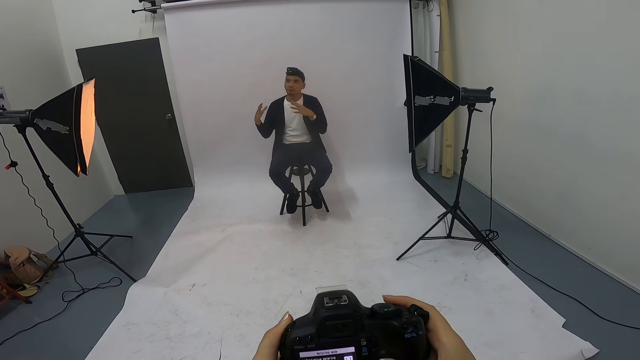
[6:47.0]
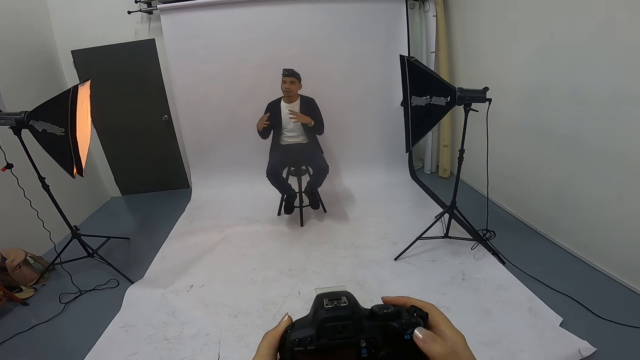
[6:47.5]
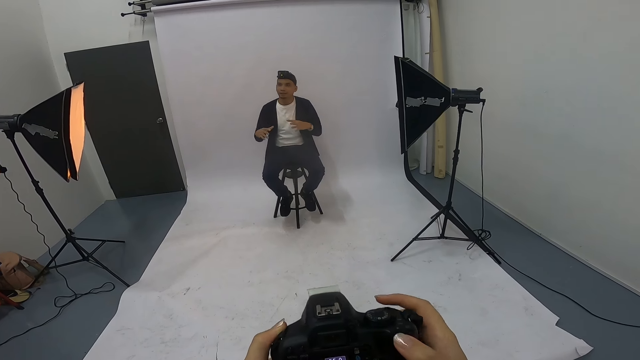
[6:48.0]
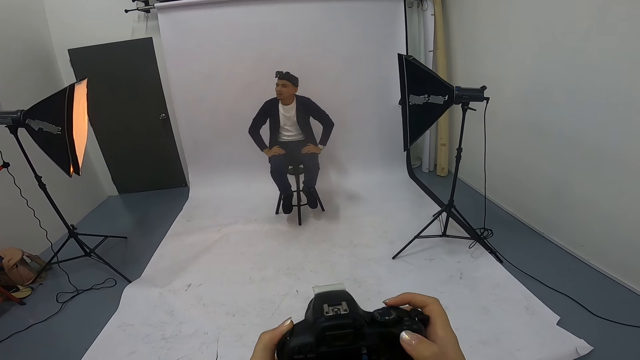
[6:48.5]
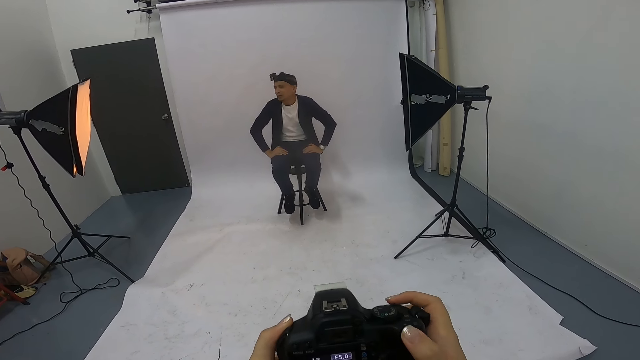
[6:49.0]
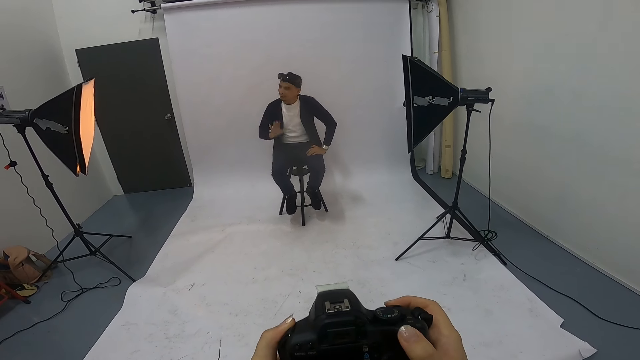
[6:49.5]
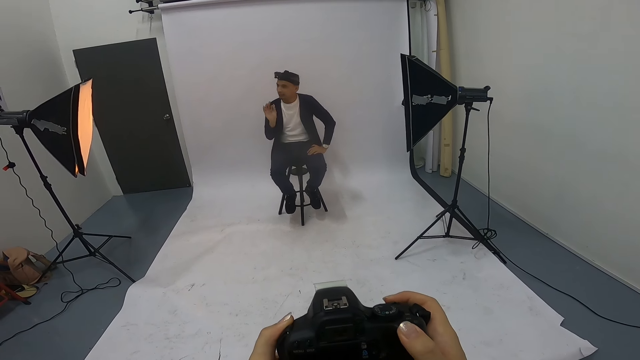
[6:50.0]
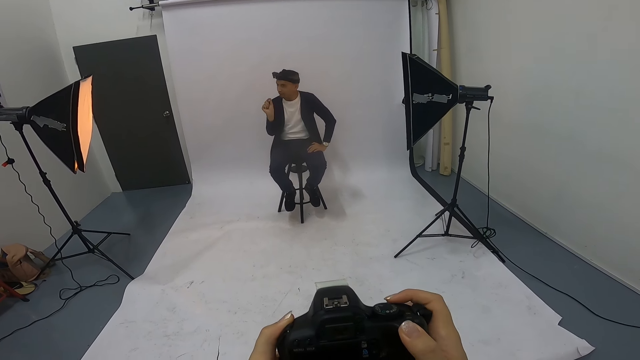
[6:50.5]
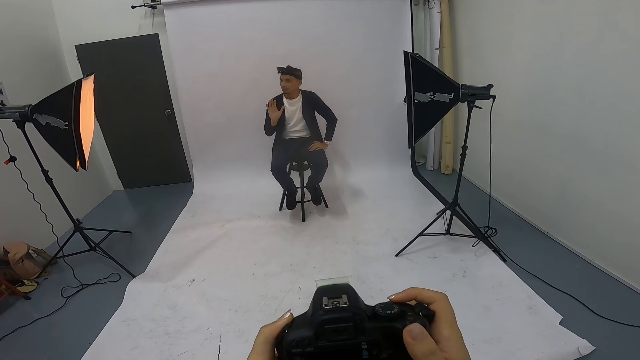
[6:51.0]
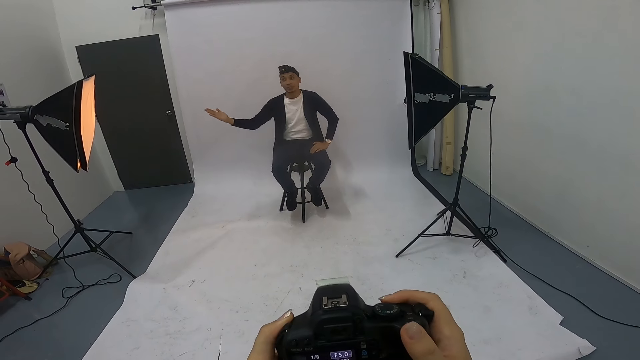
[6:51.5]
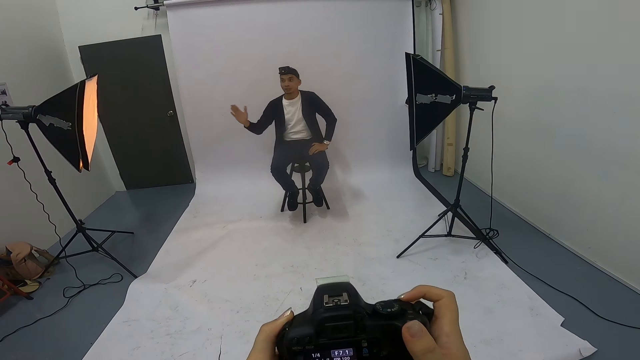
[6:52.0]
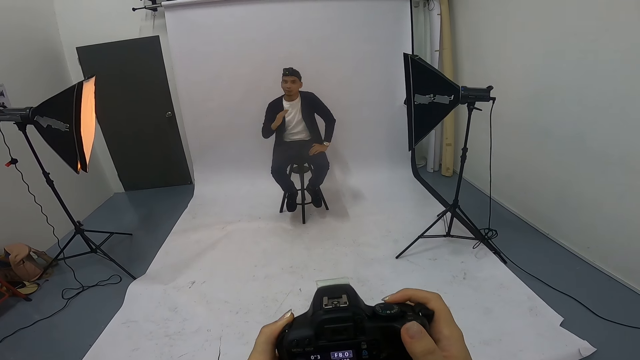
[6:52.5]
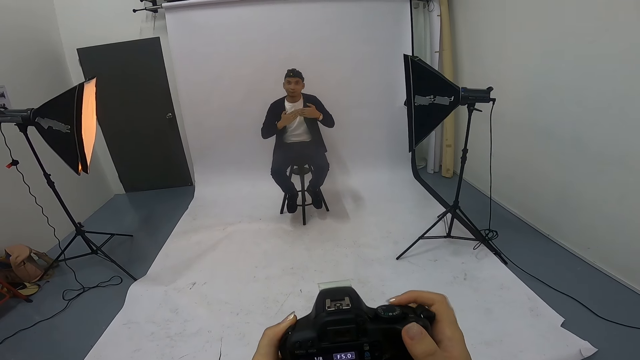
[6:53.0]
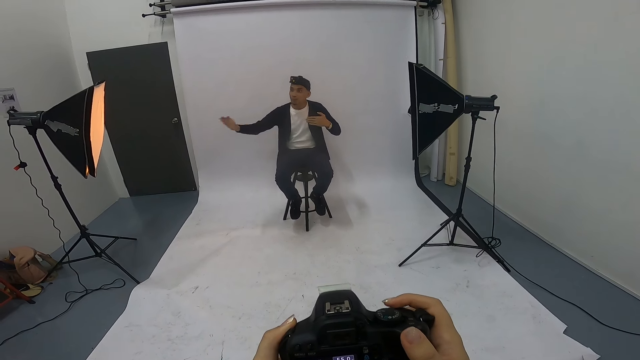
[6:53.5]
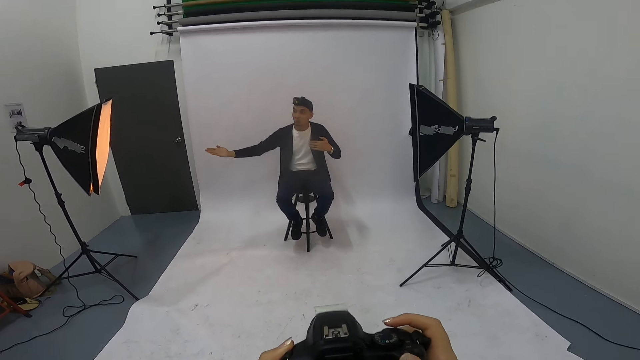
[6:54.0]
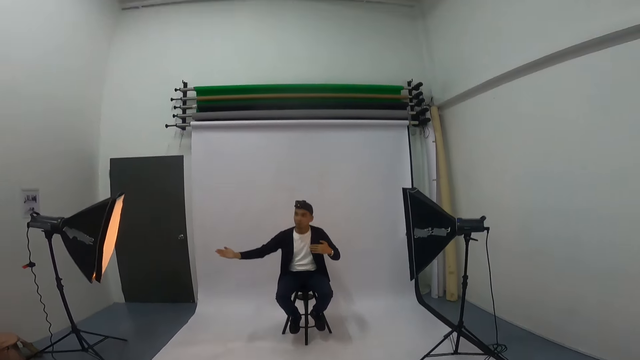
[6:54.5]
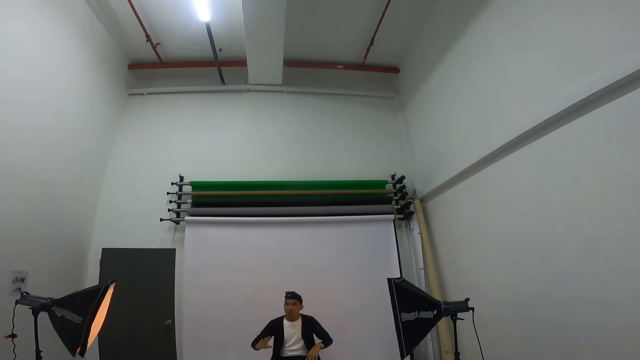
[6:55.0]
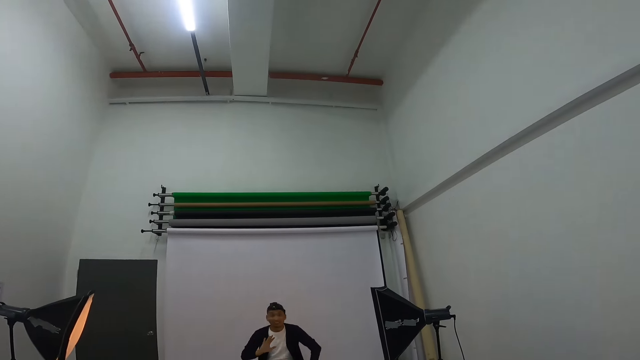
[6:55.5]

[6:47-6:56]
The camera wearer adjusts the camera. They take a photo of a man. The man gestures at the camera wearer. The camera wearer operates the camera. The man gestures at the camera wearer.

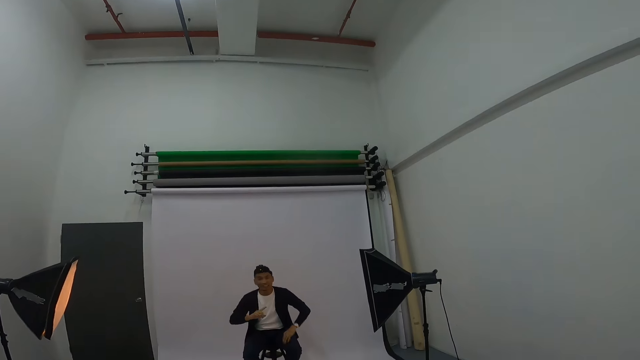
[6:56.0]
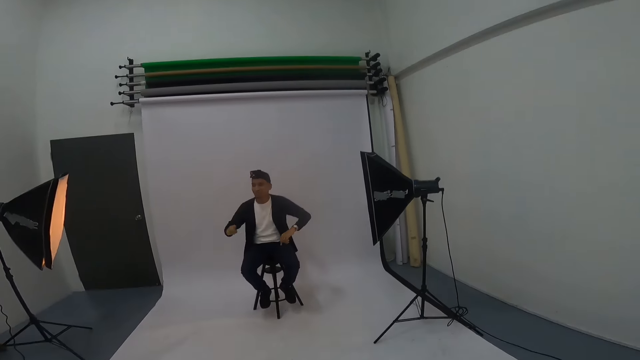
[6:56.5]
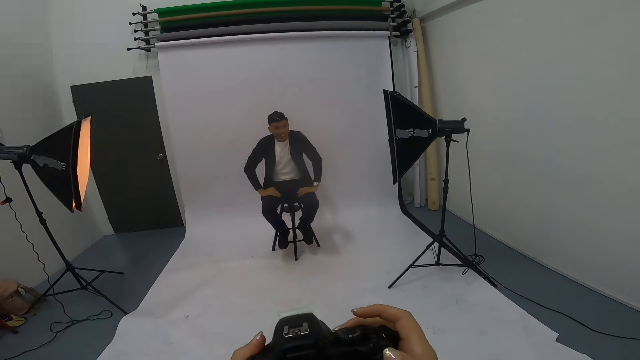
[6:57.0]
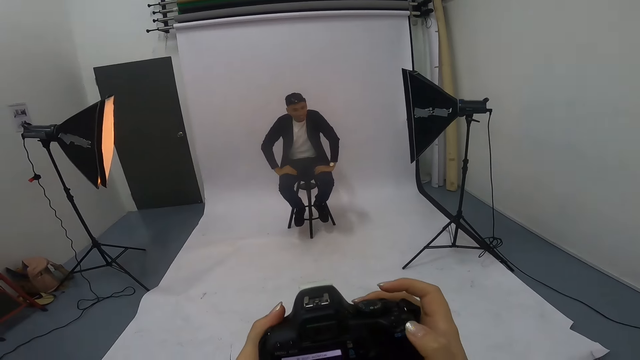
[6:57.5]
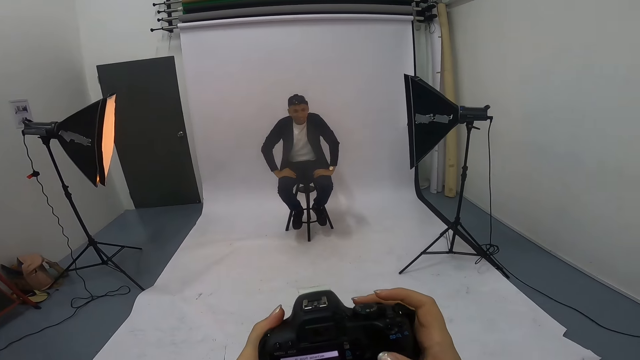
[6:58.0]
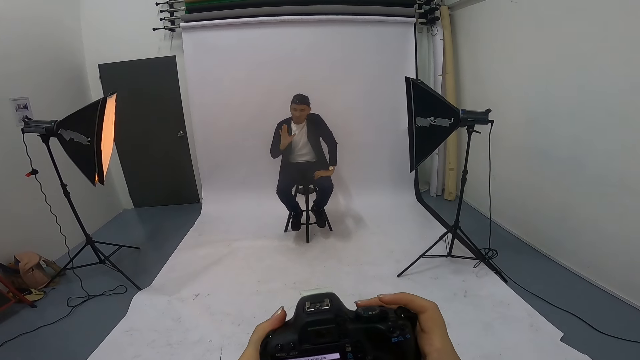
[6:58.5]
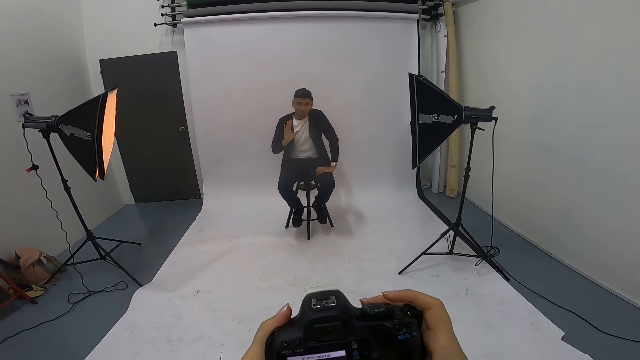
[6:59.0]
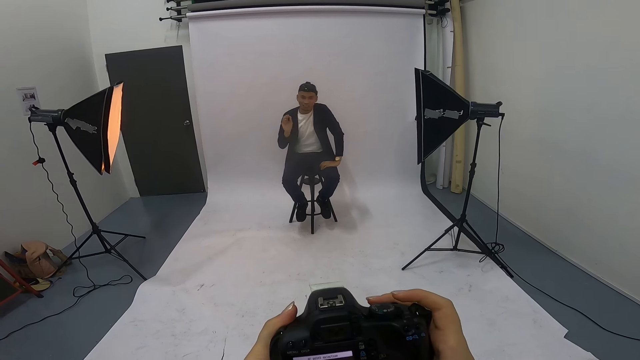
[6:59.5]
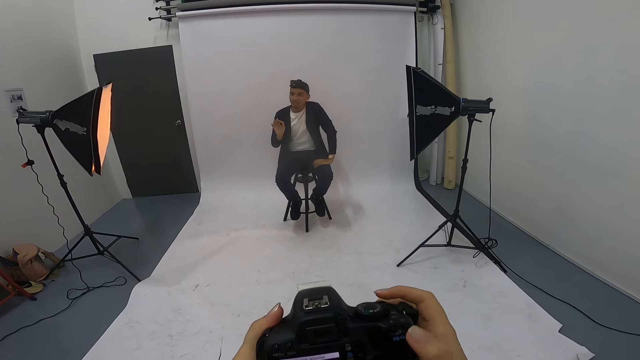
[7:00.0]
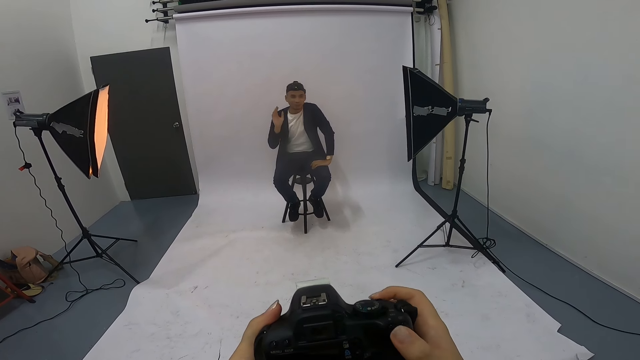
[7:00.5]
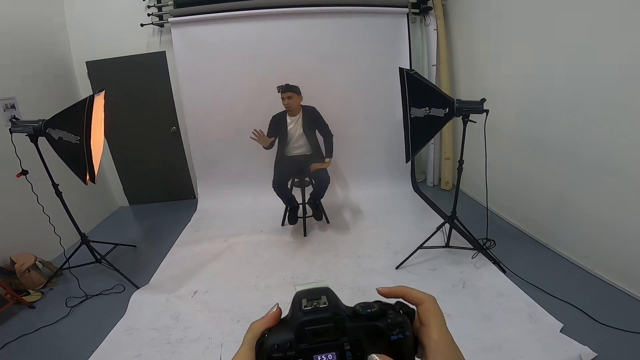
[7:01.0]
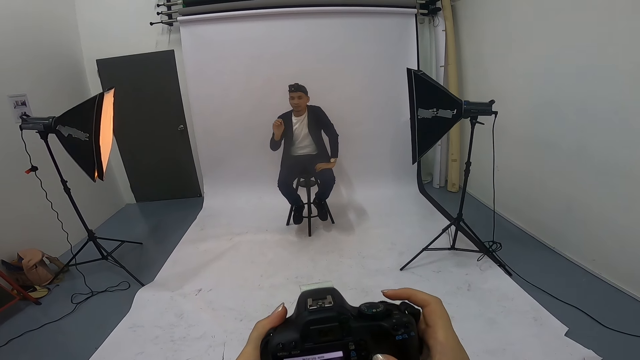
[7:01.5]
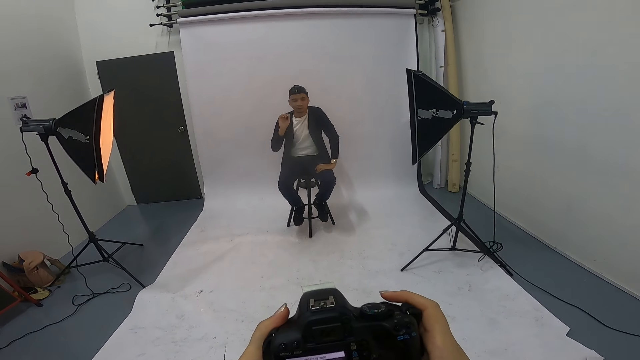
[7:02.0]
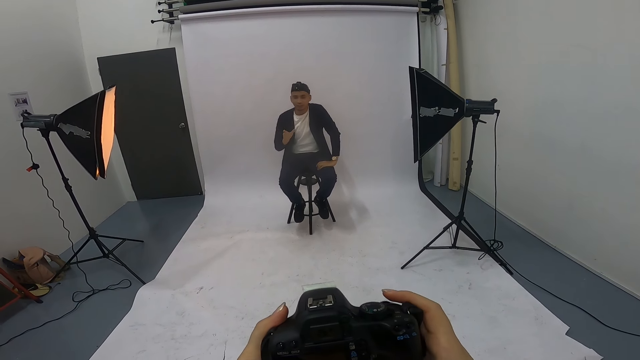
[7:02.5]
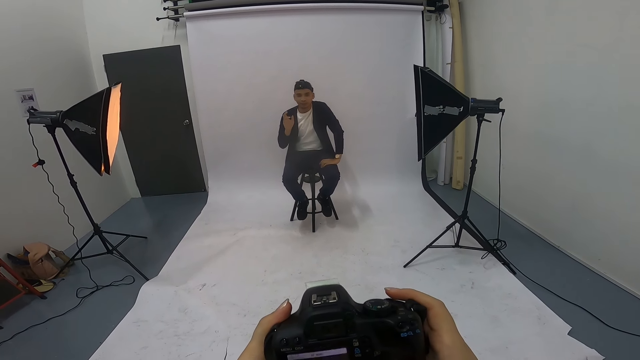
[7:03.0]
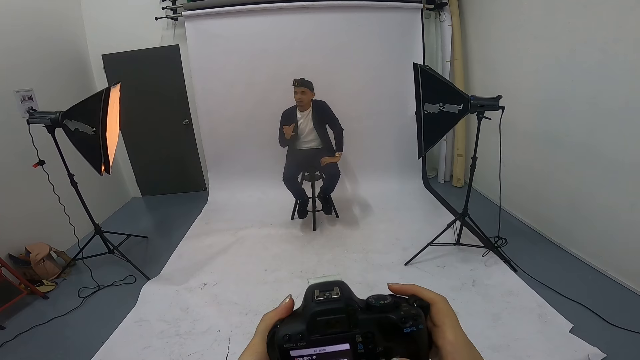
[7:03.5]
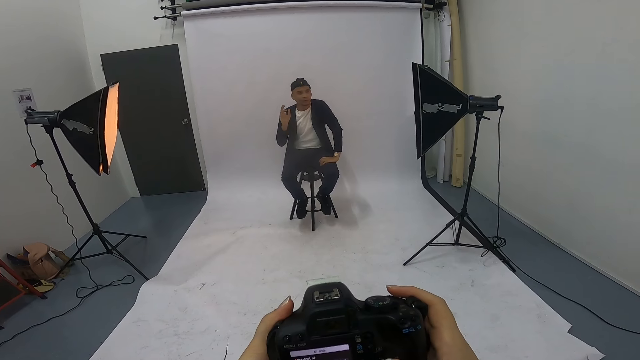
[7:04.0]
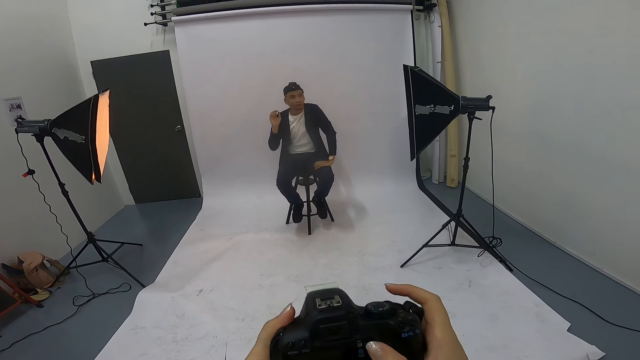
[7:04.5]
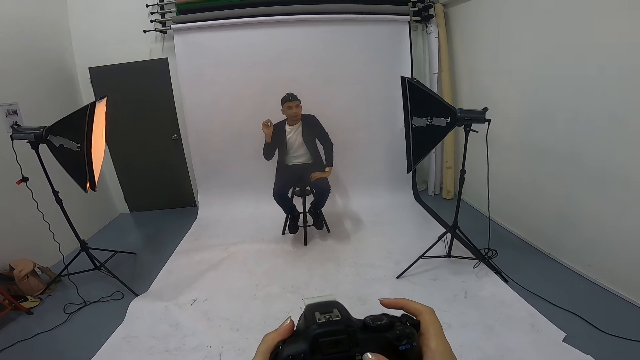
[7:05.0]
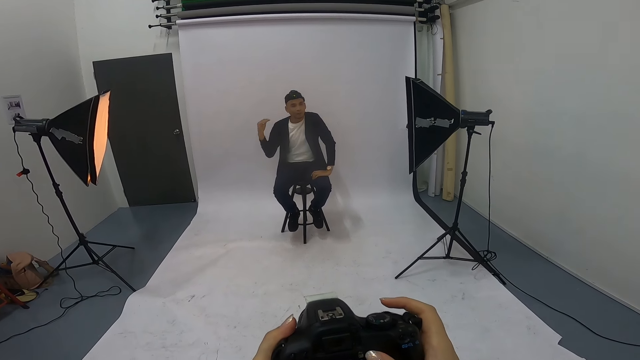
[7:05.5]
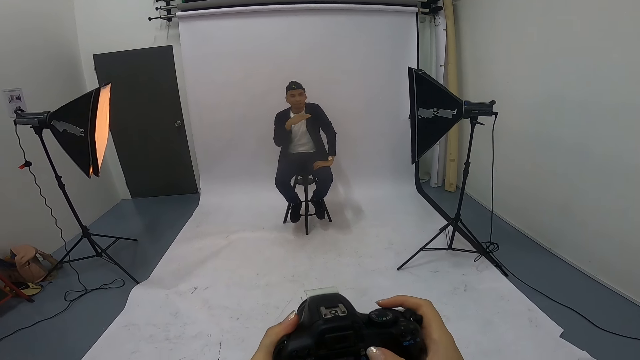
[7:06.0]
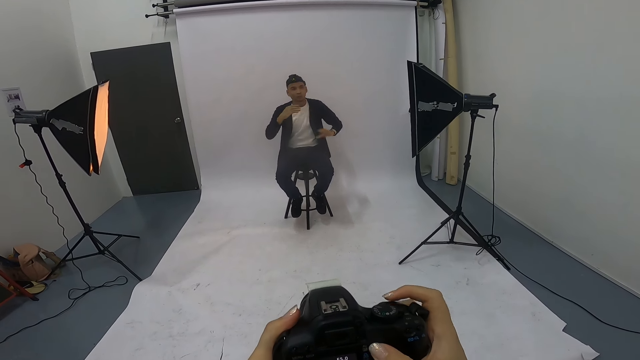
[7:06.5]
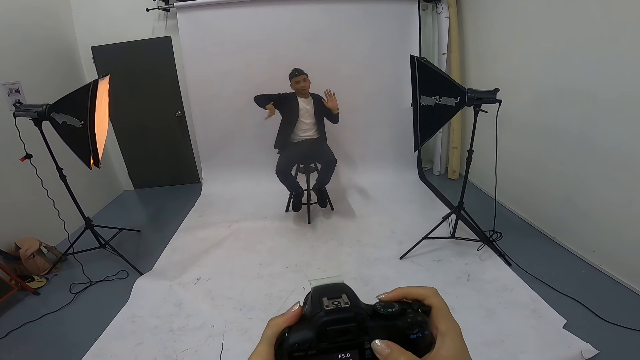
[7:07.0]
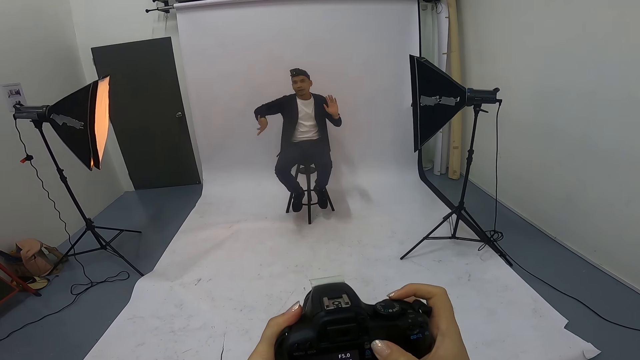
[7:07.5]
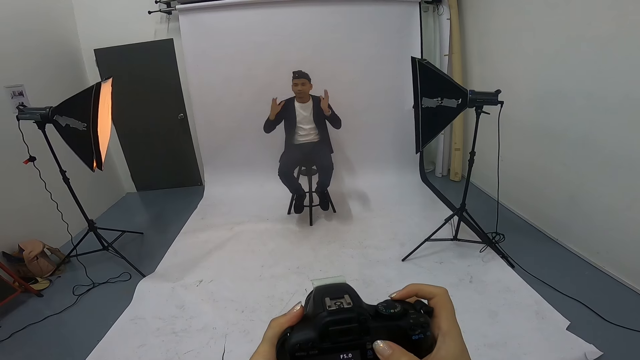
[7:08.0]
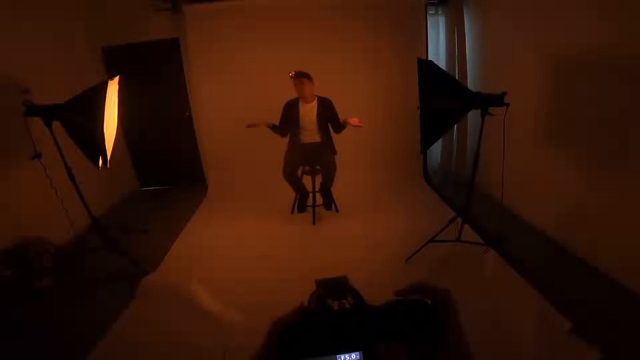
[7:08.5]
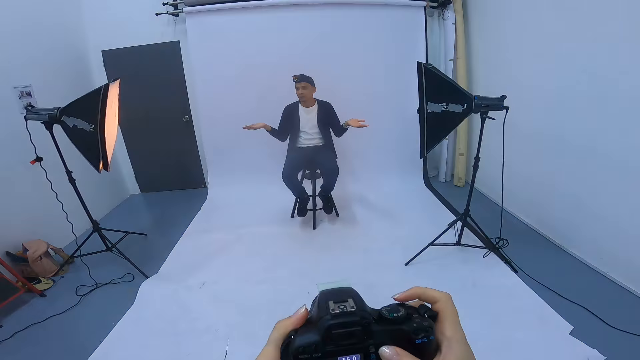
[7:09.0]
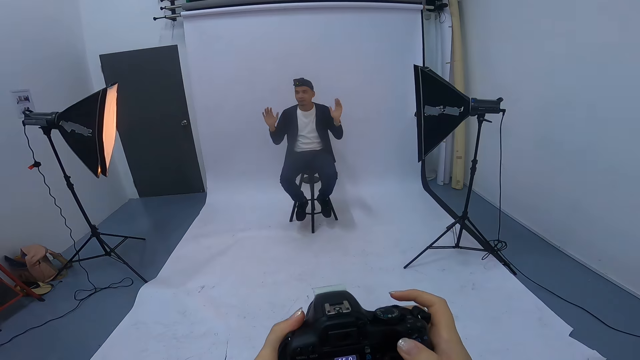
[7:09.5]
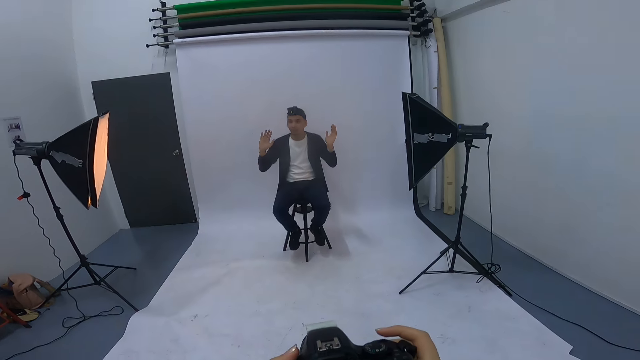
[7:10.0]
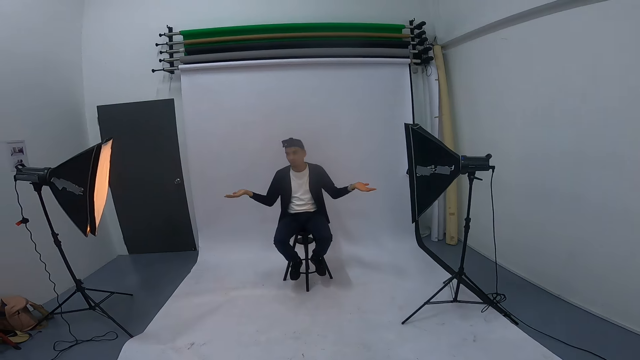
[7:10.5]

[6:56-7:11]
The camera wearer laughs. A man places his hands on the laps. The man gestures at the camera wearer. The camera wearer takes a photo of the man. The man gestures at the camera wearer. The camera wearer operates the camera. The man gestures at the camera wearer. The camera wearer takes a photo of the man. The man gestures at the camera wearer.
